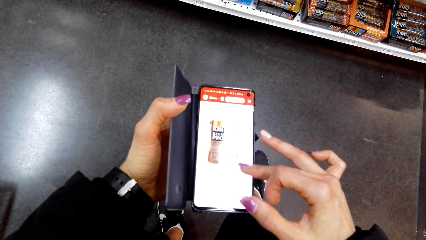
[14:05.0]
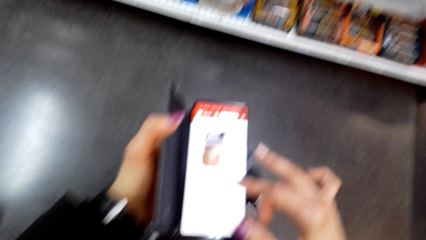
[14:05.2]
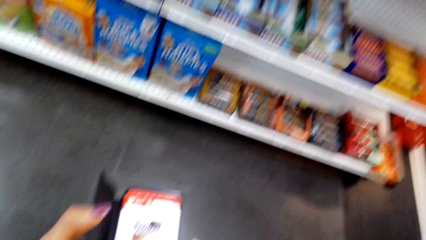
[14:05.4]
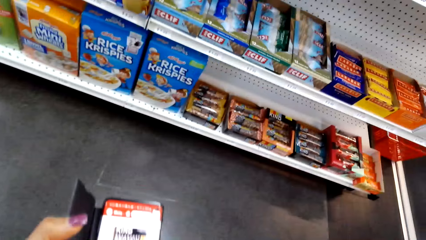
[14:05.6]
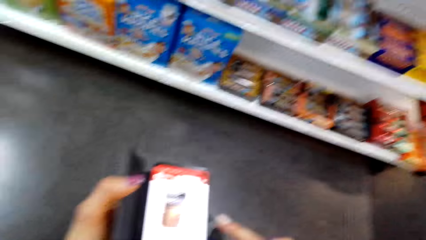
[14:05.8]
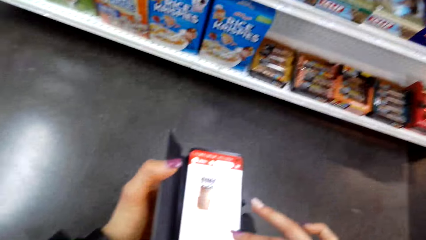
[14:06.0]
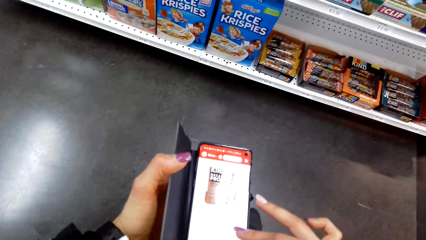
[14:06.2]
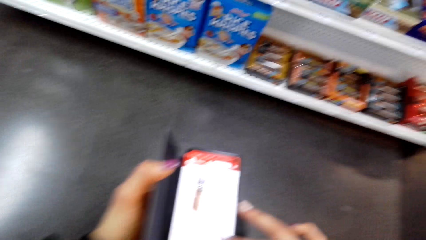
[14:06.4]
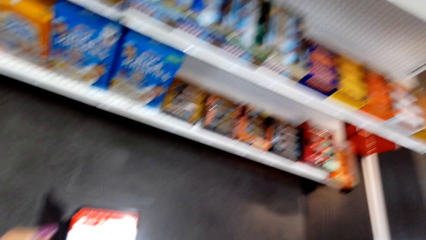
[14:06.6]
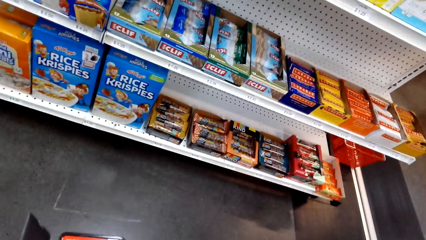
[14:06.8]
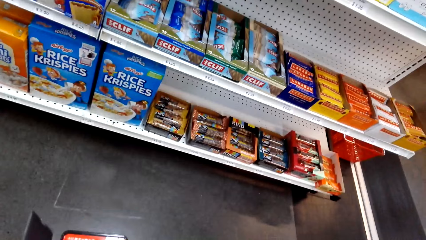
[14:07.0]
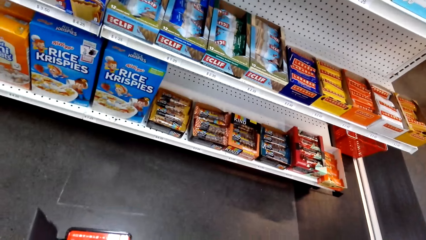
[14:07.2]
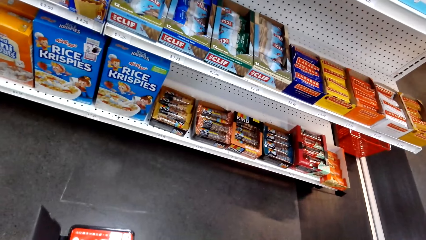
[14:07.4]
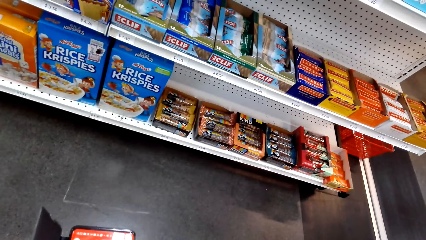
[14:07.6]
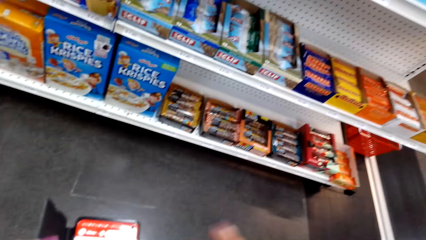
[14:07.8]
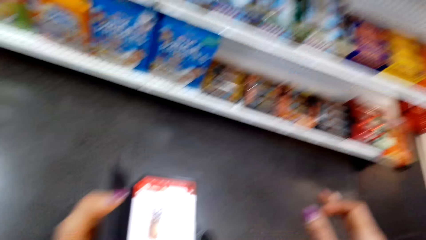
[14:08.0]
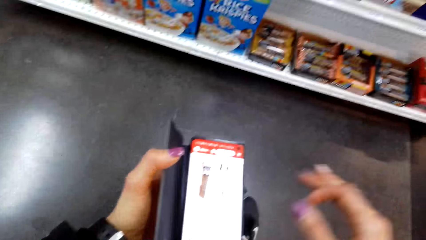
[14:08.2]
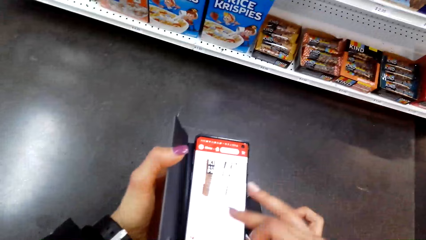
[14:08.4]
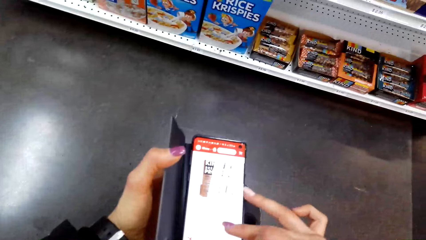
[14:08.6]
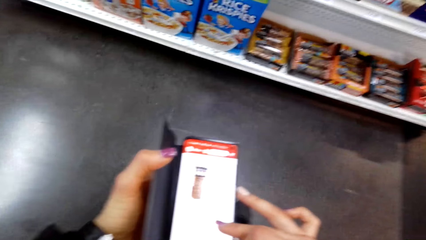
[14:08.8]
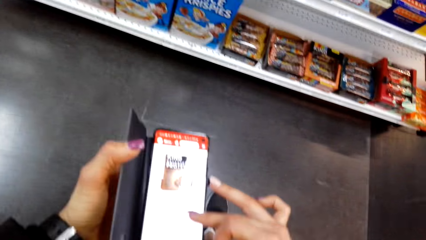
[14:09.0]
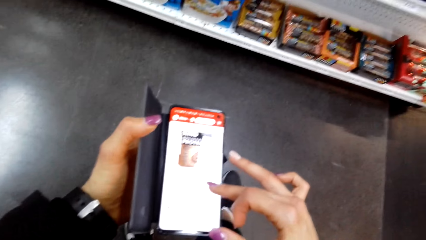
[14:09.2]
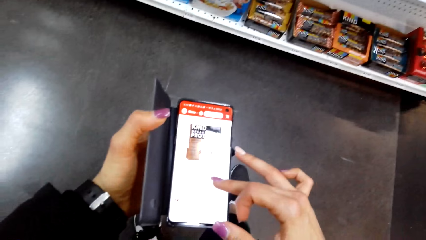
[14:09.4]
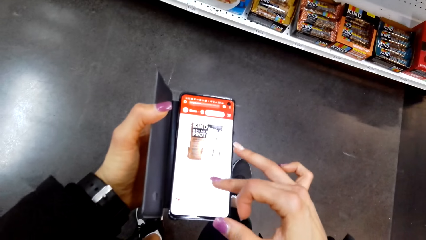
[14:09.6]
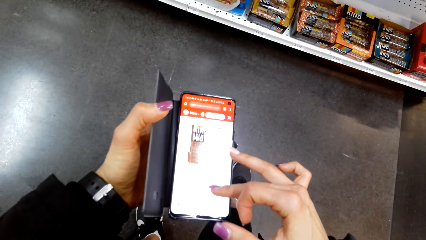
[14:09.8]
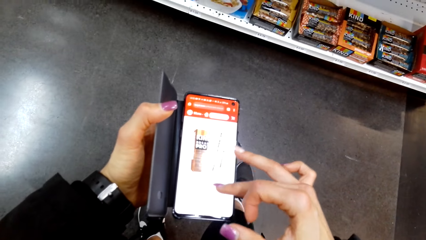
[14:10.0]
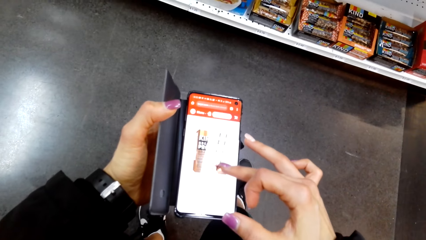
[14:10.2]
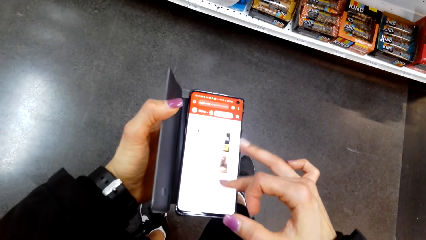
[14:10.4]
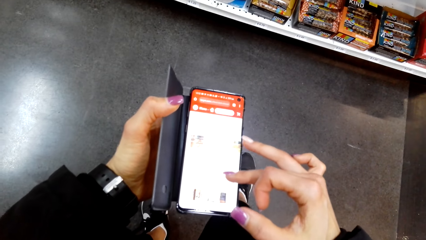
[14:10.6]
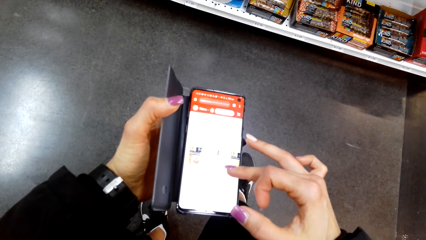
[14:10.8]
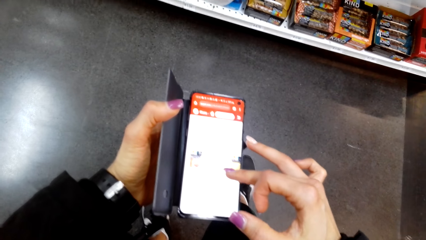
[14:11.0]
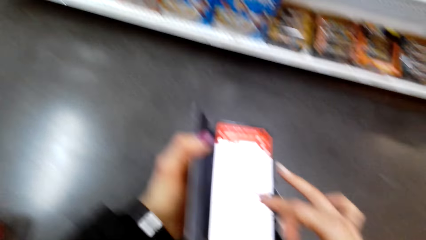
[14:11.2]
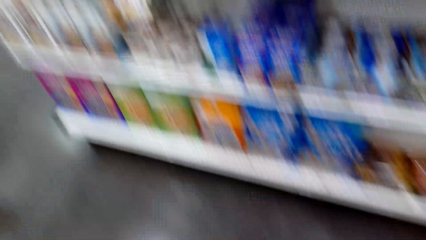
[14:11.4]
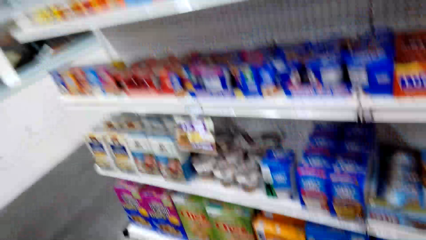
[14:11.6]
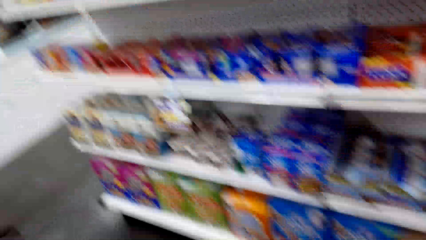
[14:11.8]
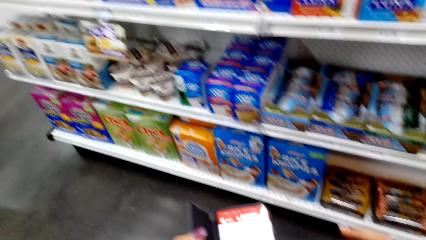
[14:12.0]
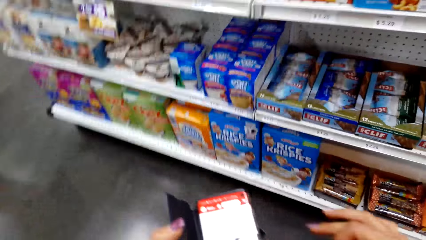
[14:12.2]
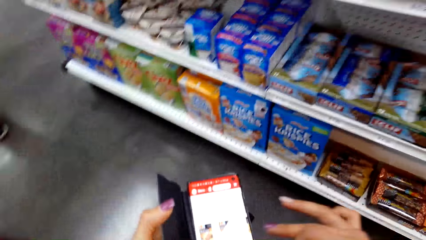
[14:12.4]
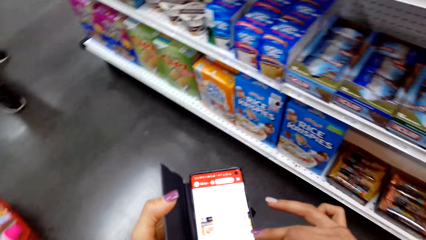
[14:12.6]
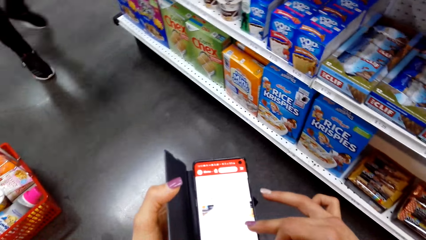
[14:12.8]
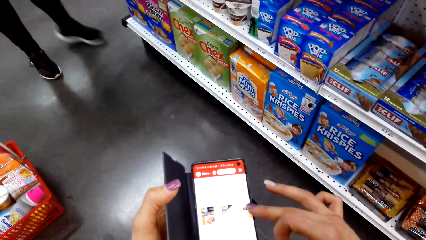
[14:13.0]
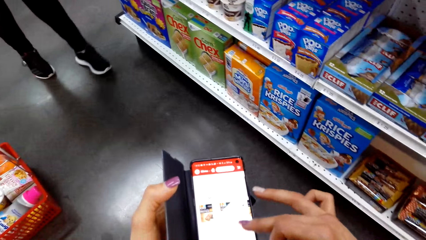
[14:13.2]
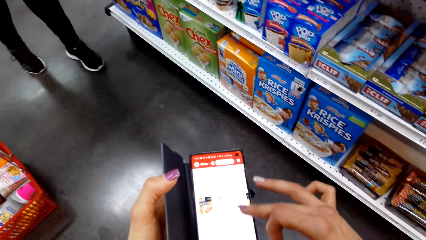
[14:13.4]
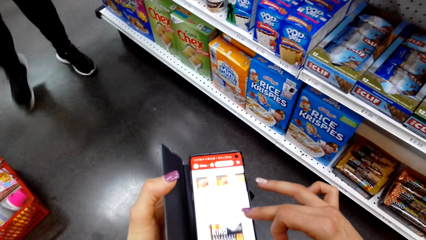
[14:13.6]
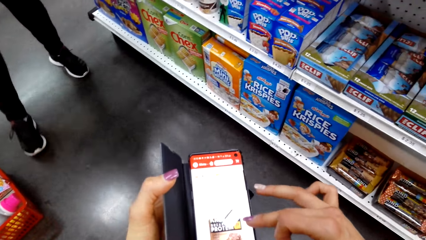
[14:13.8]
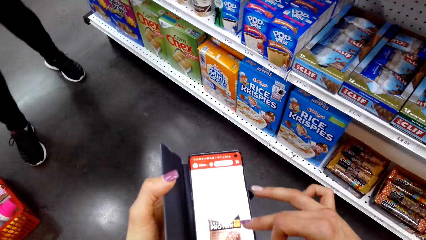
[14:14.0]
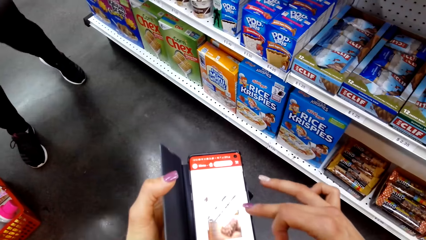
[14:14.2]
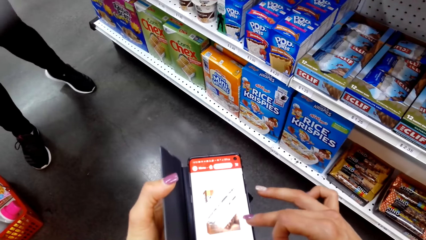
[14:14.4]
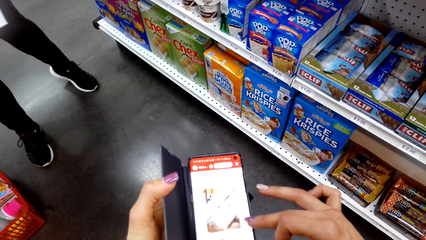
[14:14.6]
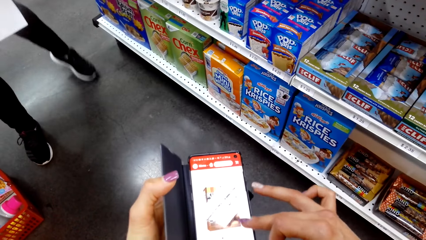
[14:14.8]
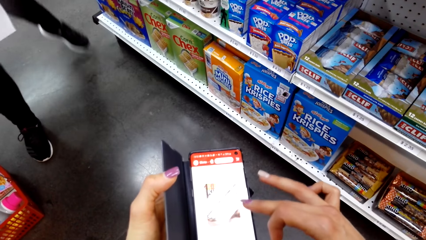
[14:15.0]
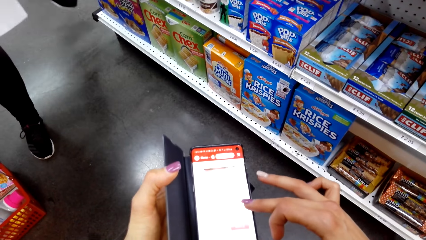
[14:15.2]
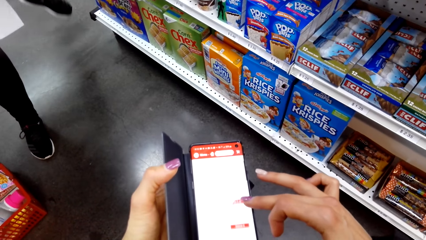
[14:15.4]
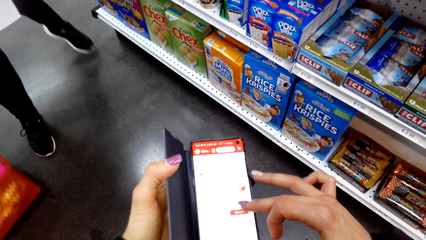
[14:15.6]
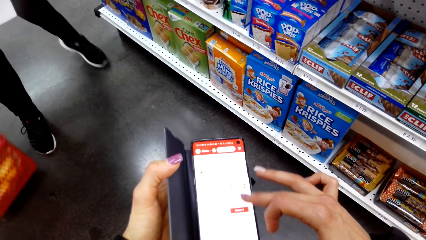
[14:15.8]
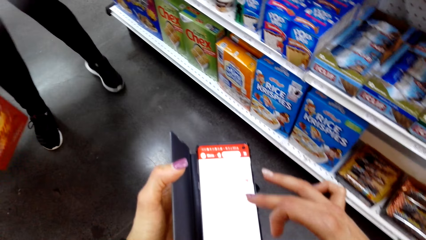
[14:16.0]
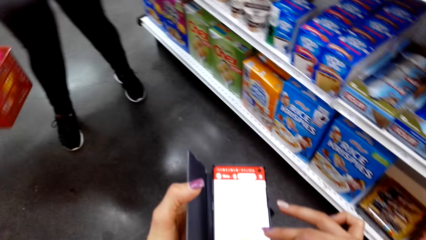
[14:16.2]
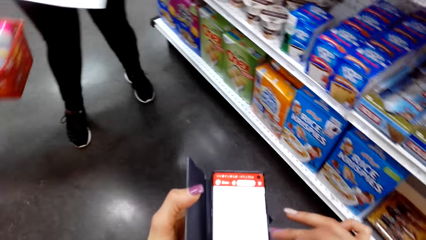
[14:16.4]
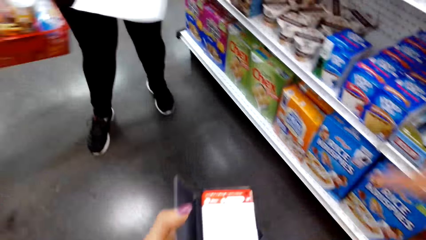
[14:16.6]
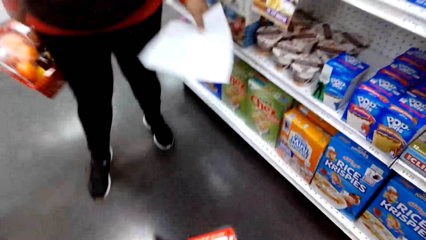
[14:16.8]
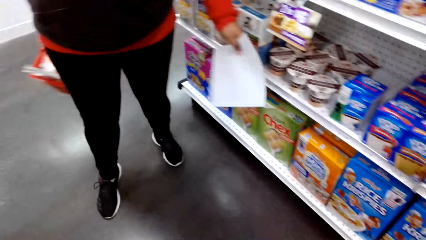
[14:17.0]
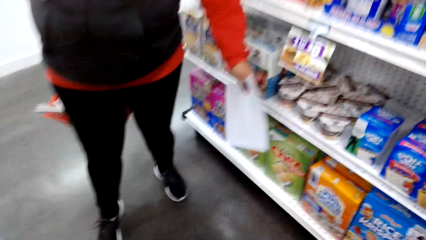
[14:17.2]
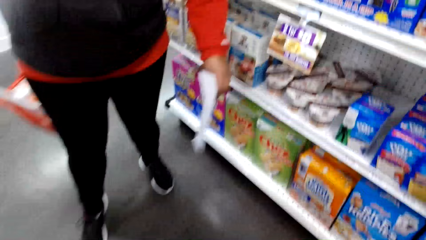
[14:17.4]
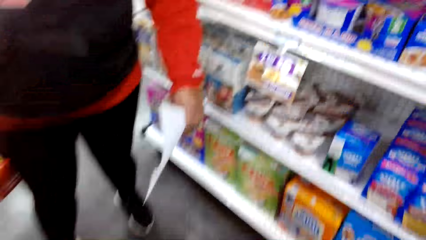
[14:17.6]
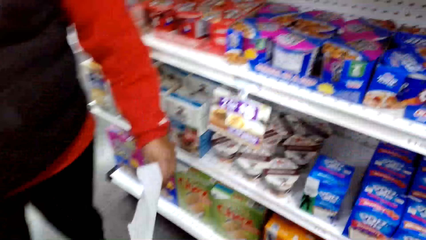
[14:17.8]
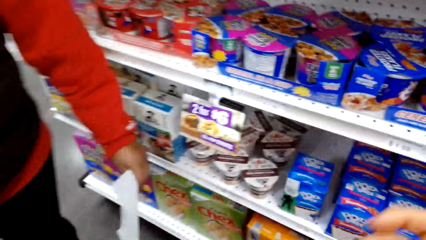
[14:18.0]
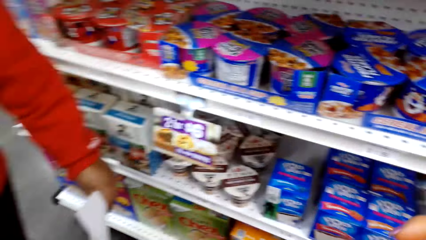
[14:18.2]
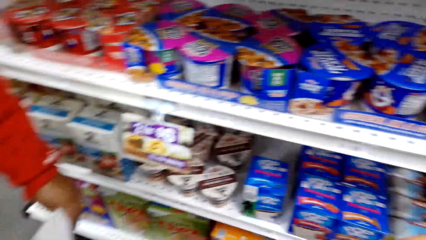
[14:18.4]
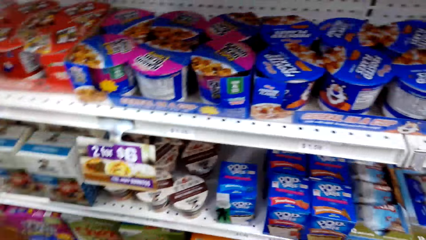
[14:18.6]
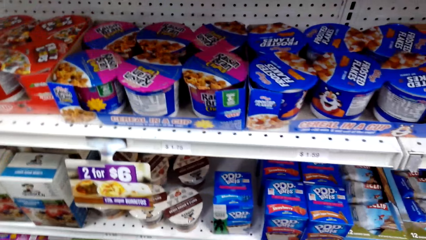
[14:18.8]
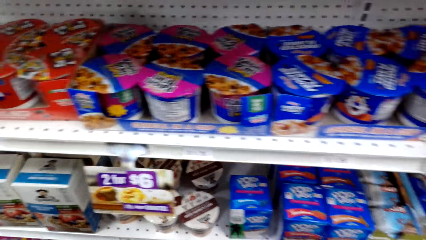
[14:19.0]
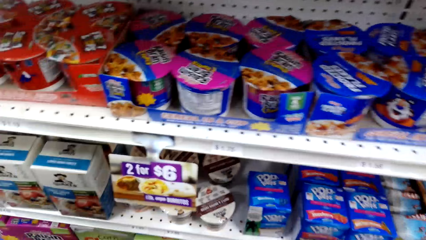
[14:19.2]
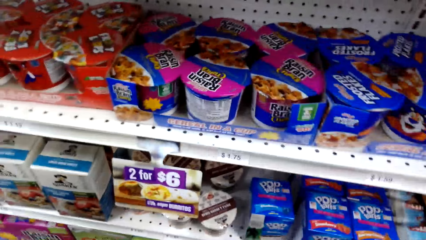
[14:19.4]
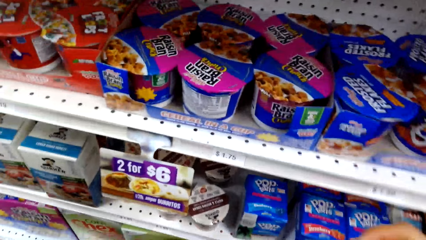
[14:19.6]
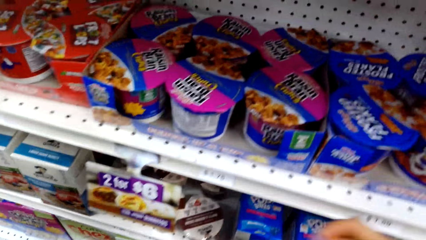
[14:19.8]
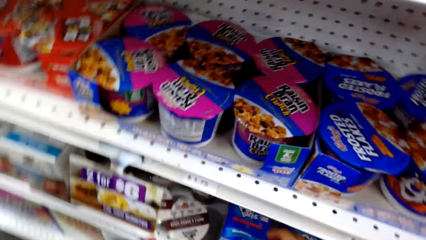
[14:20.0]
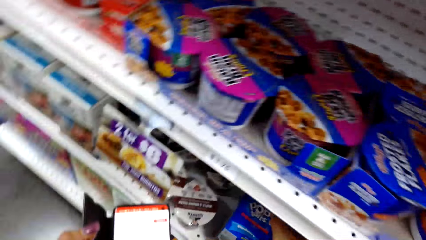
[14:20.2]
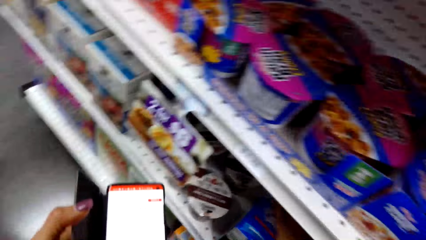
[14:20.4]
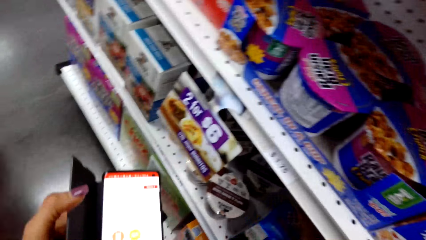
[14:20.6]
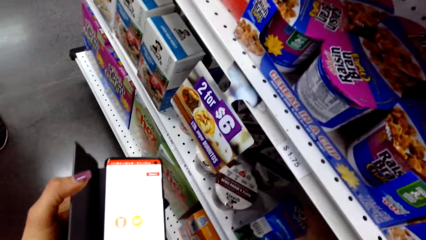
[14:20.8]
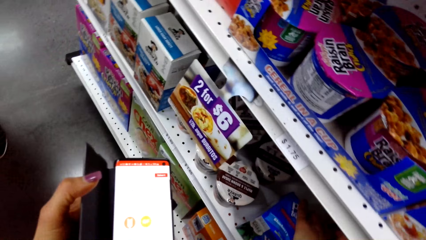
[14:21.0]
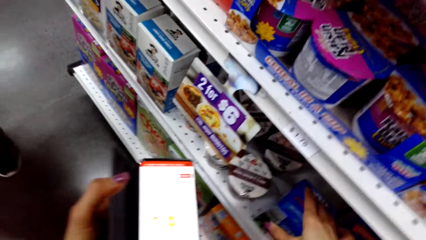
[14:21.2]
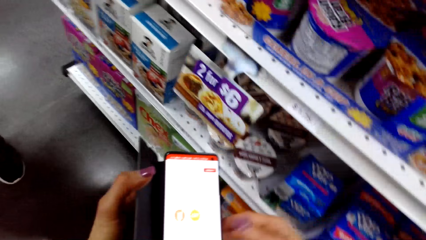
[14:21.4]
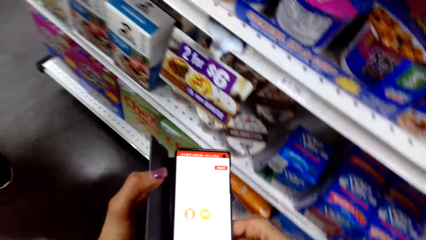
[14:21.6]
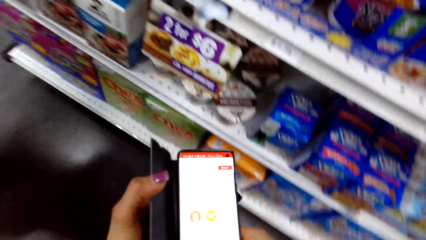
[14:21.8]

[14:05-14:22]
The camera wearer looks at the products. They operate the phone. They look at the products. They operate the phone. They look at the products.
